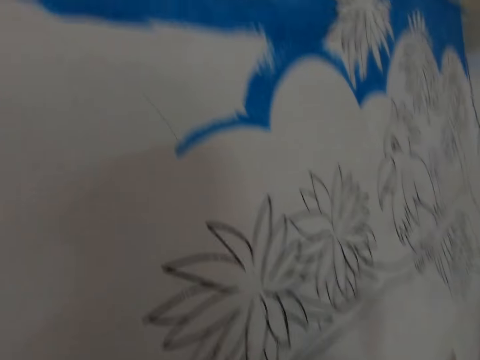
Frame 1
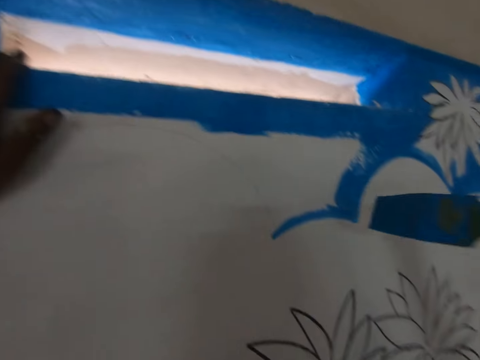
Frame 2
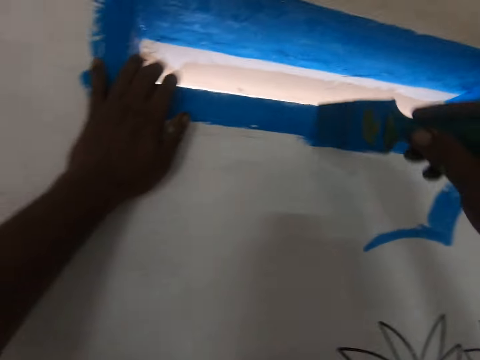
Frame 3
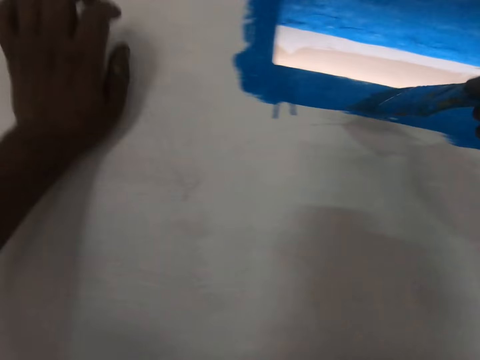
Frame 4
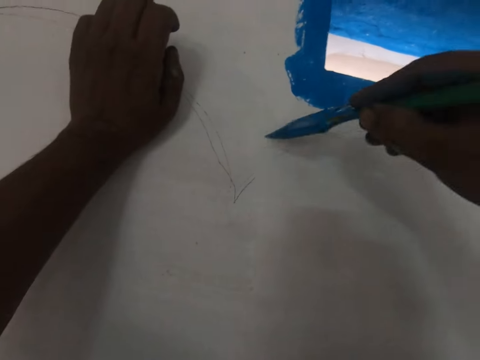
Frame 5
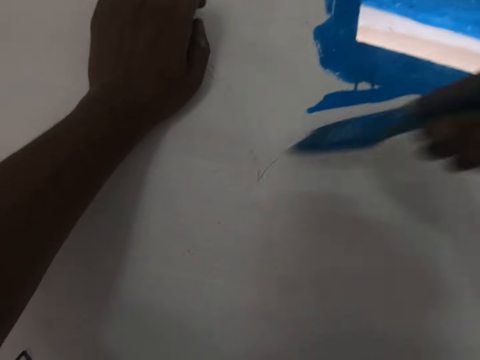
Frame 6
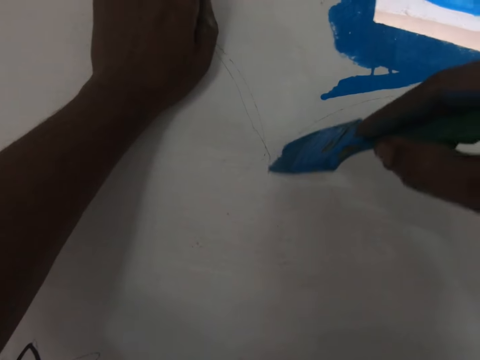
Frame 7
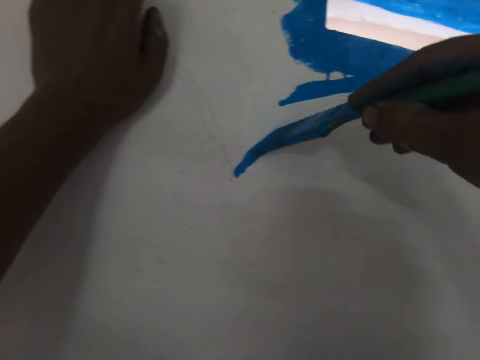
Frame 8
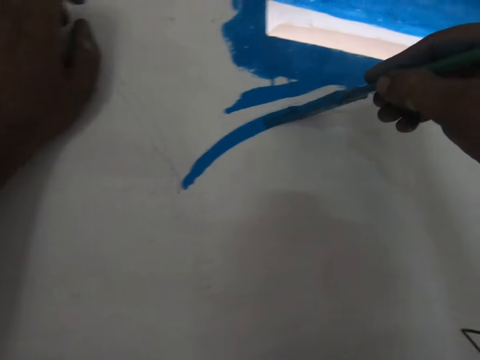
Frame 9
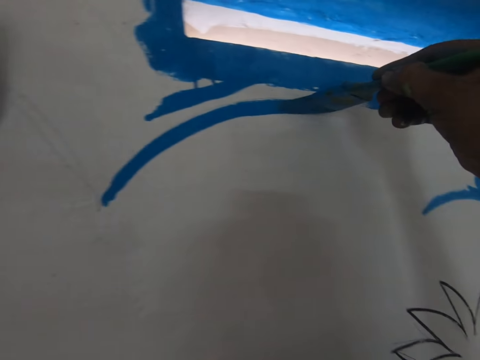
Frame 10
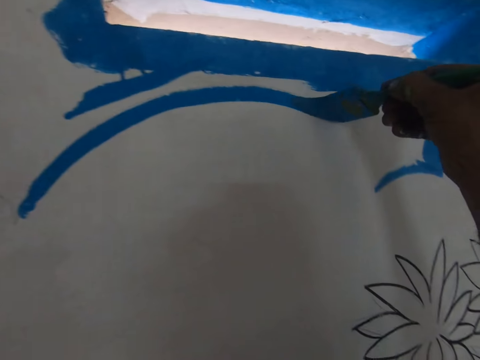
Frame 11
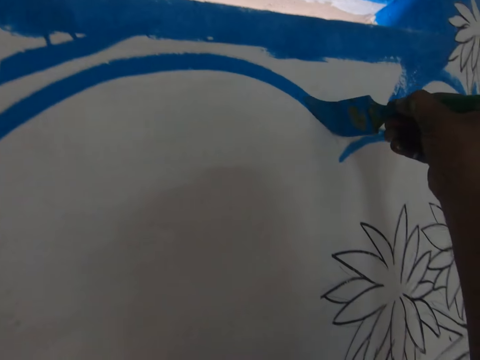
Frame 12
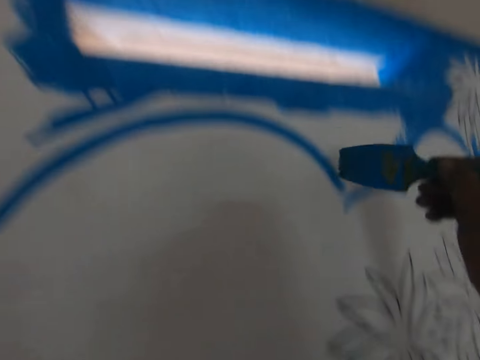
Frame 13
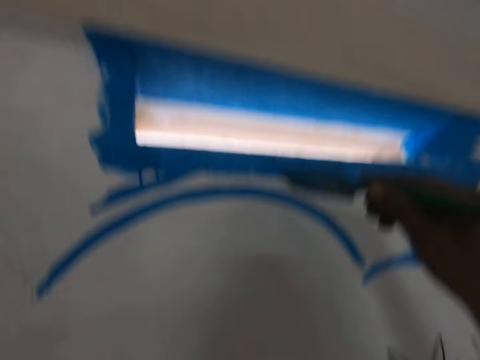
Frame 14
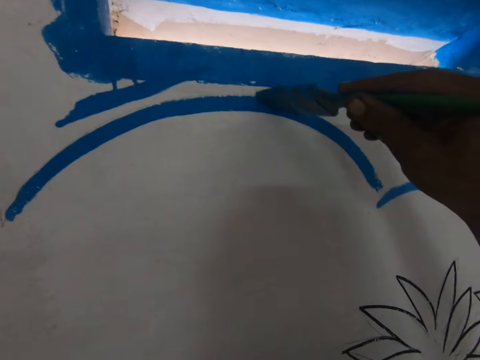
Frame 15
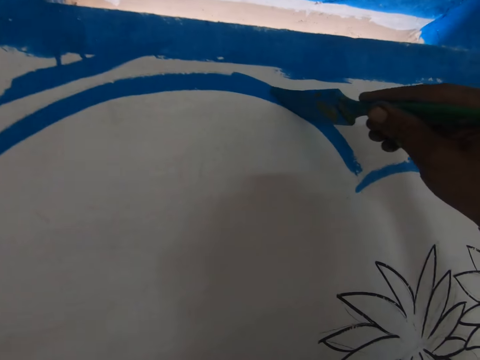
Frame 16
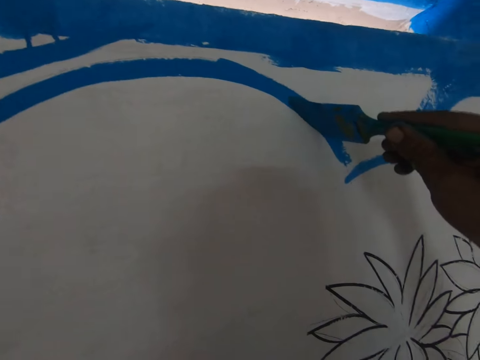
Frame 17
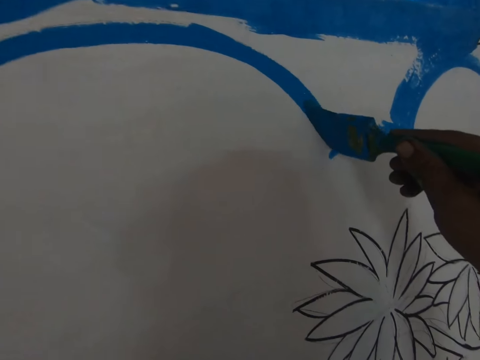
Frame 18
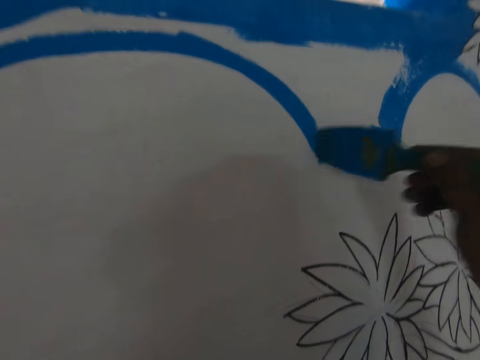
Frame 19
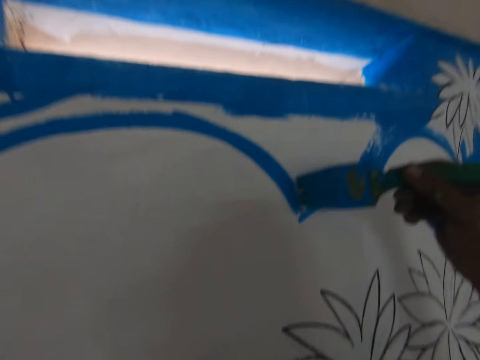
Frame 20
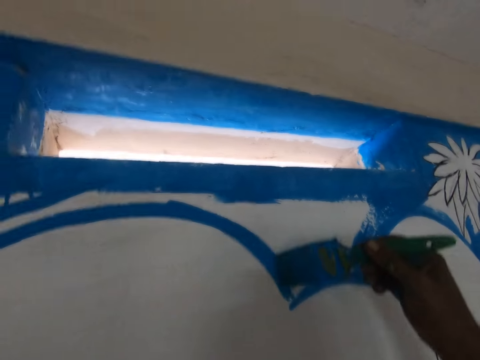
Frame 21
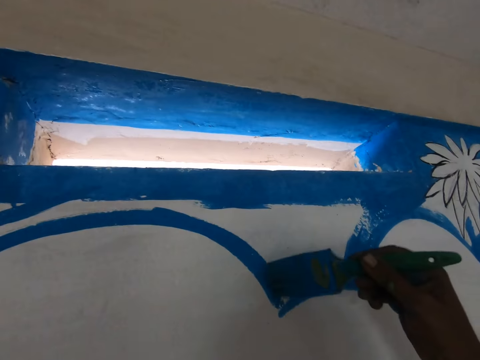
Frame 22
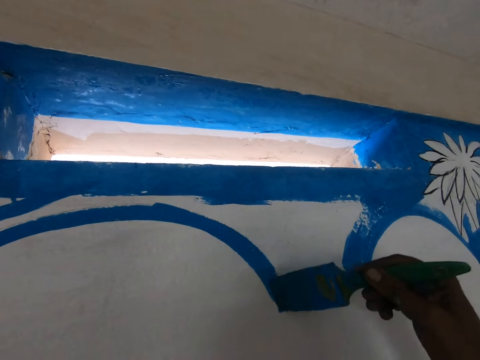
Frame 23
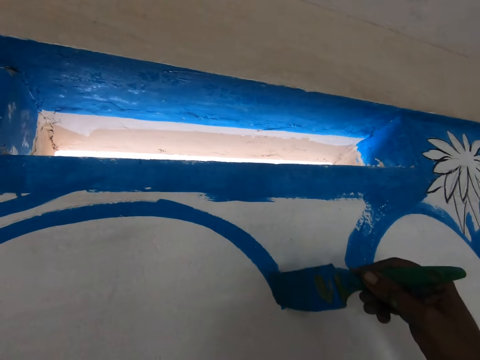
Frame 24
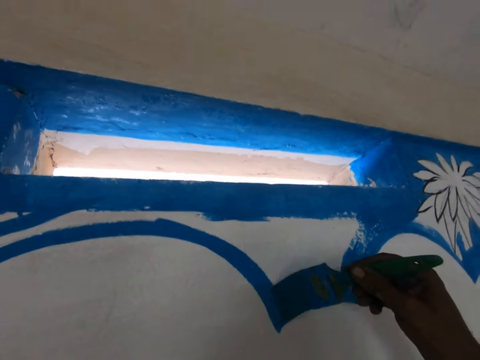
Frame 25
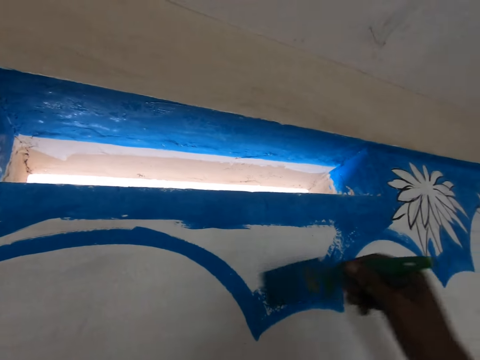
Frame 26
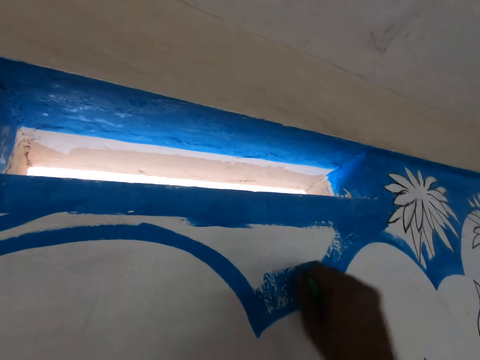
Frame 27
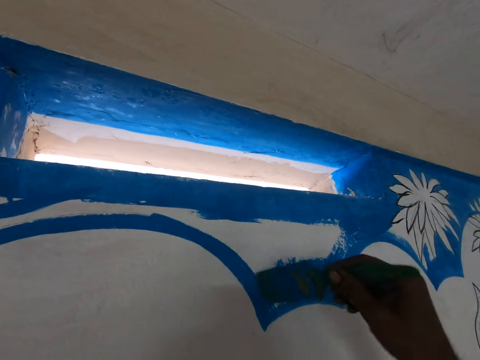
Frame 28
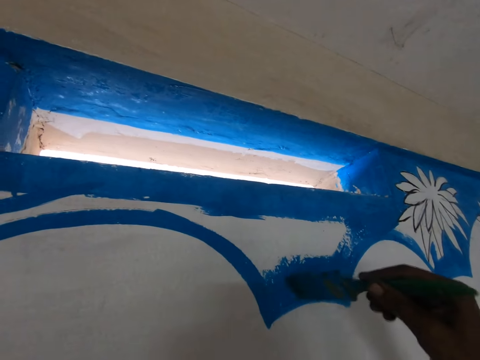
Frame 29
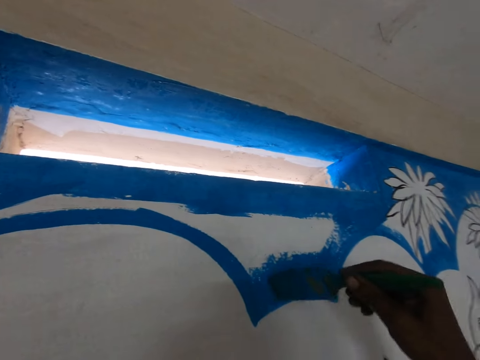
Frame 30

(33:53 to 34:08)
The camera wearer paints the wall.

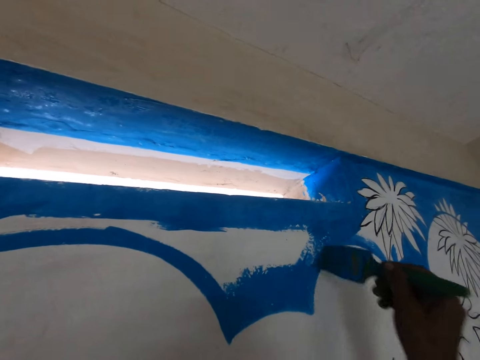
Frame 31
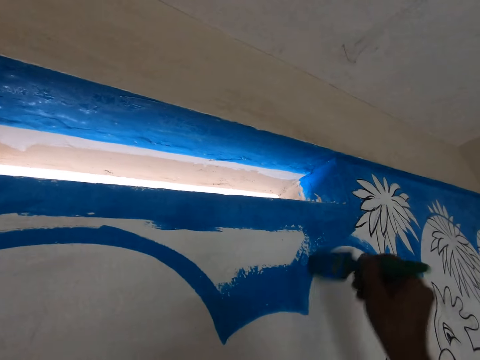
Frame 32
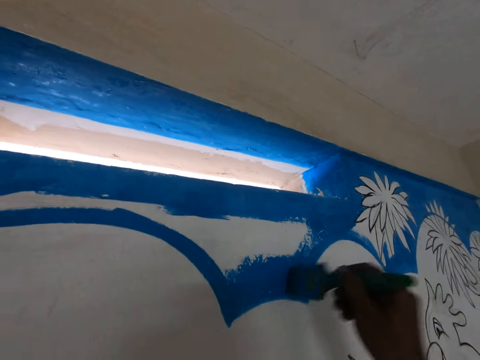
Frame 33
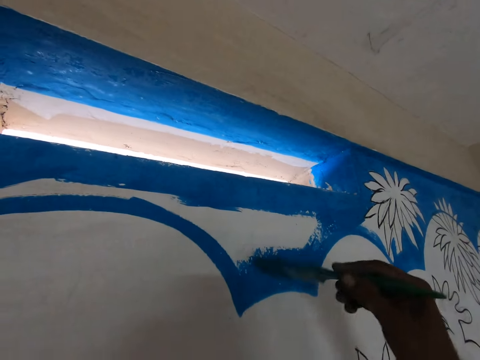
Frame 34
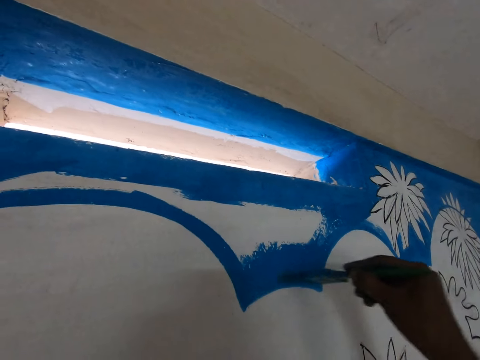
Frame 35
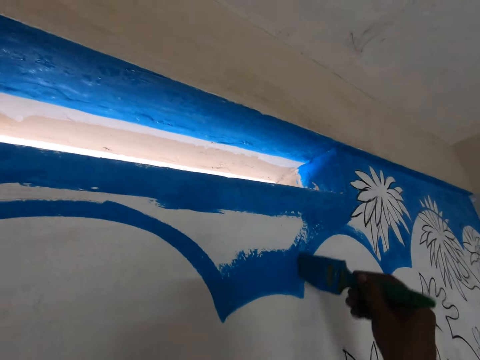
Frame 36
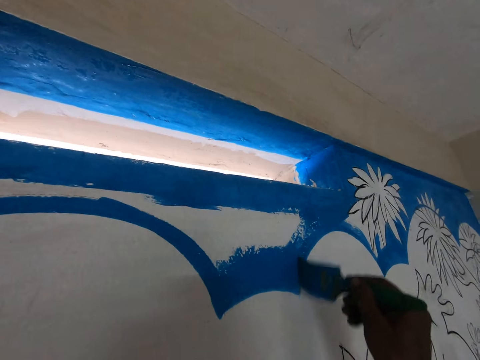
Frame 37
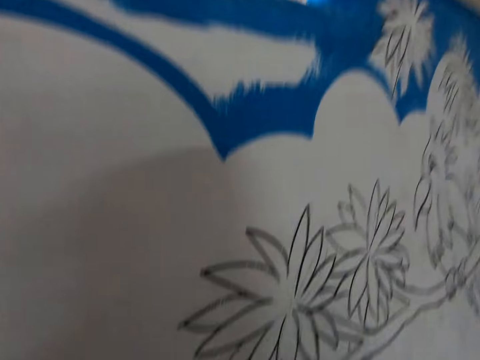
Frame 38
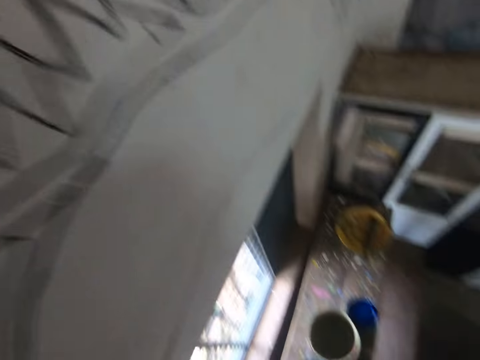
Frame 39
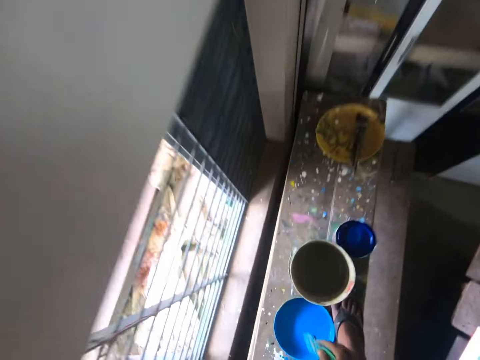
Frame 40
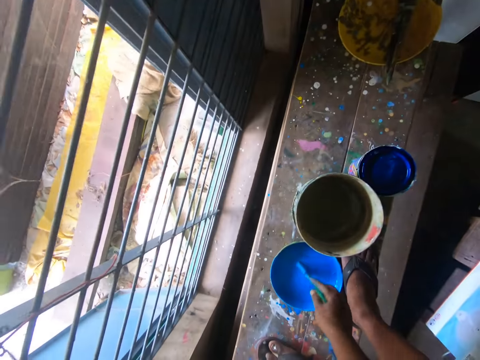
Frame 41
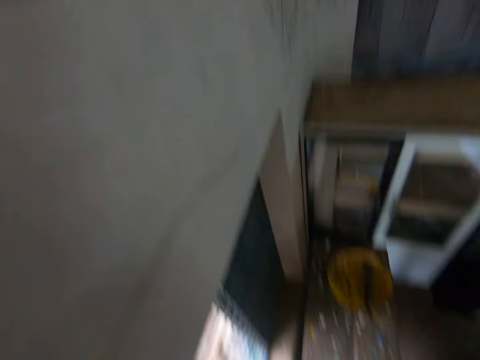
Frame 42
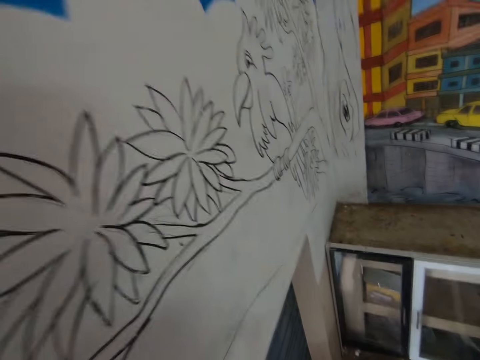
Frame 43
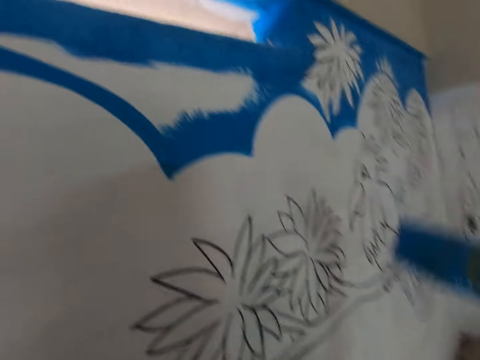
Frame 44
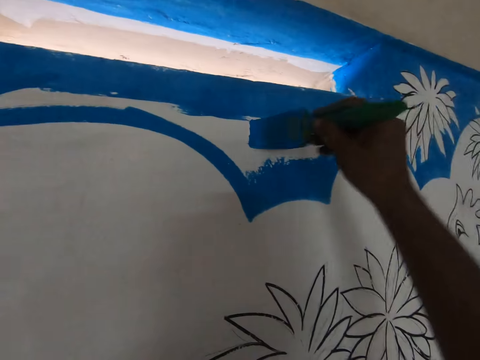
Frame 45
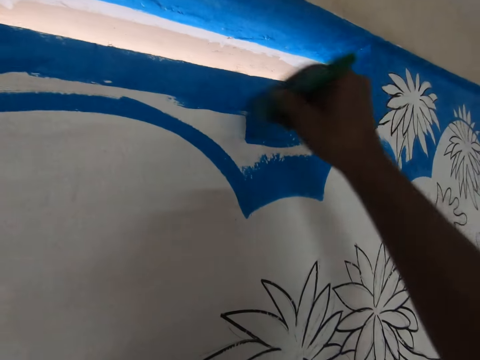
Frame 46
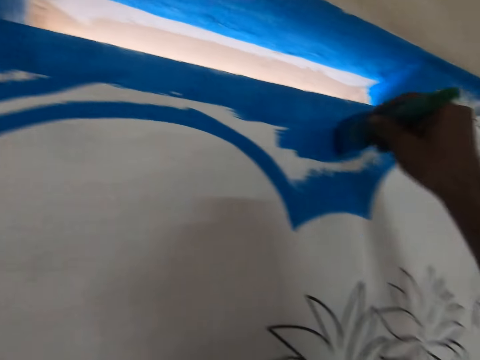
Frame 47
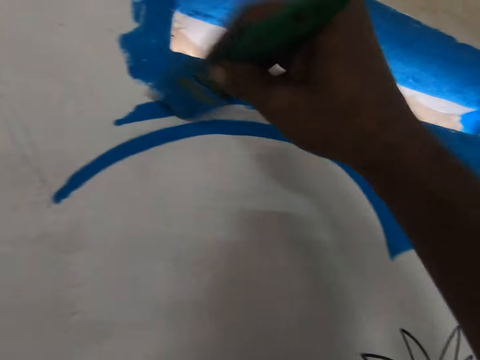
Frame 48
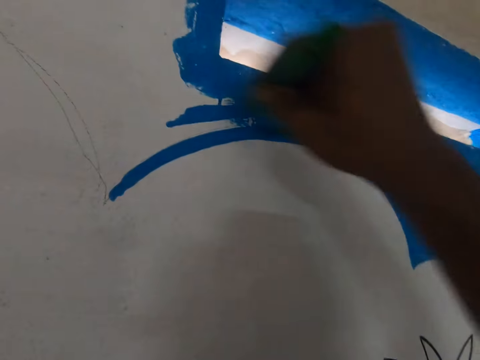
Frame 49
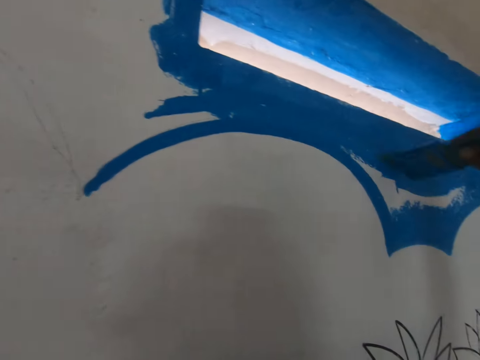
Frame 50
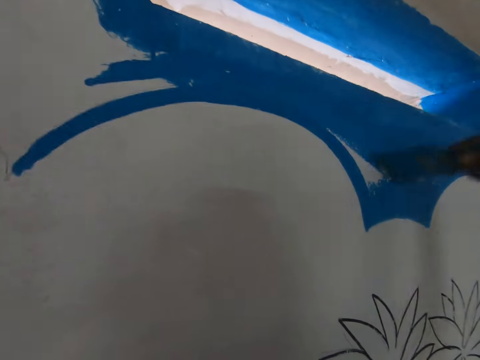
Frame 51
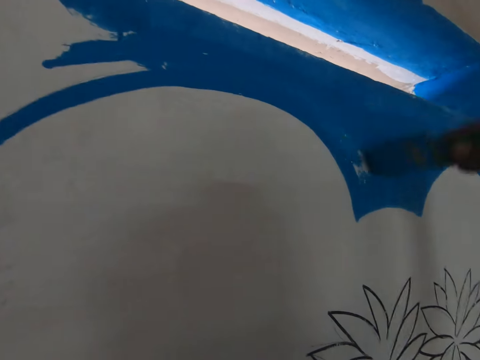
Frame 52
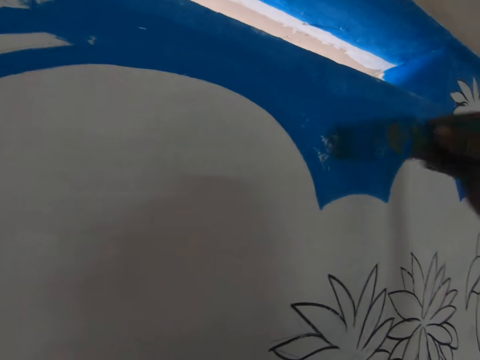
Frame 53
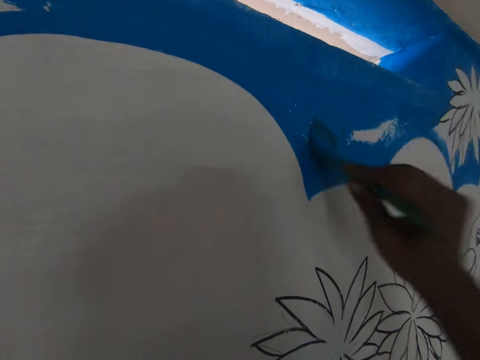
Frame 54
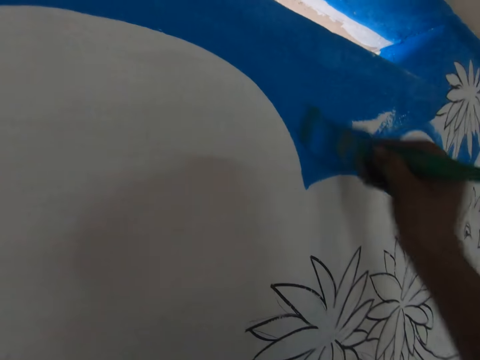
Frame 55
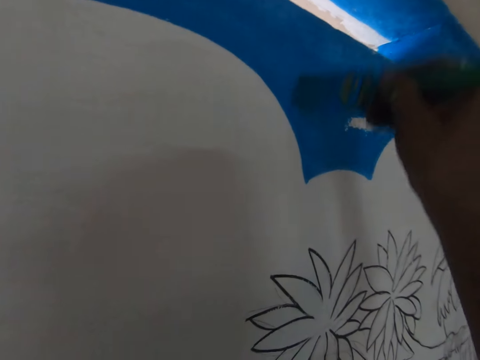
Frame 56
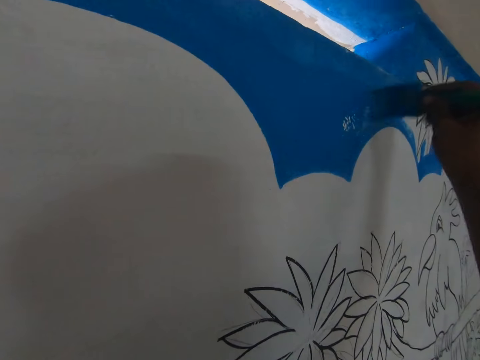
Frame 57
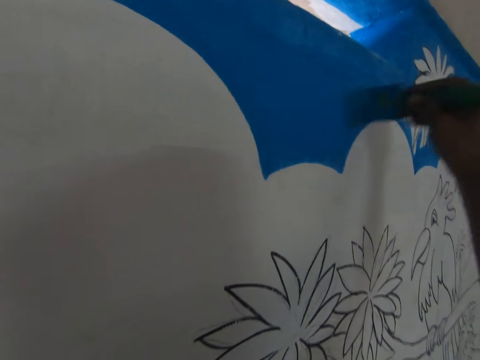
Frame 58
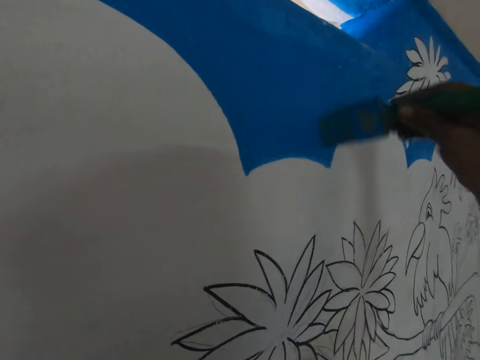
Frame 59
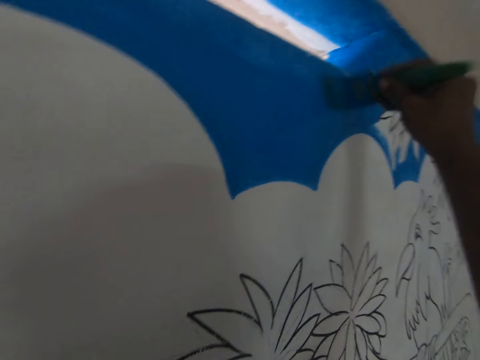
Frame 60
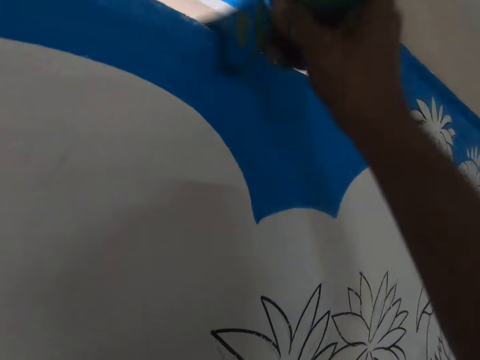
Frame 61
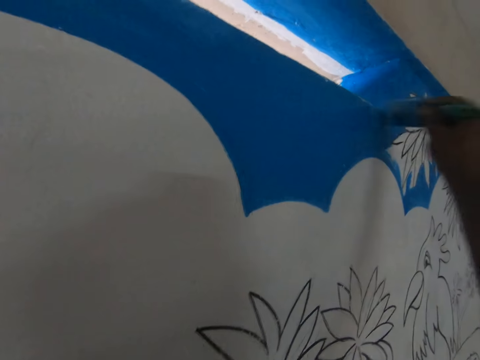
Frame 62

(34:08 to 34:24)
The camera wearer dips the brush in the paint. They paint the wall.
